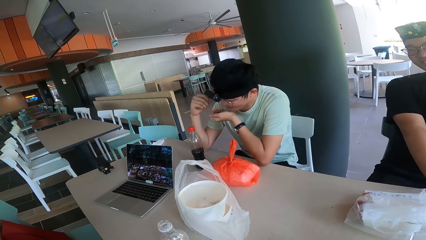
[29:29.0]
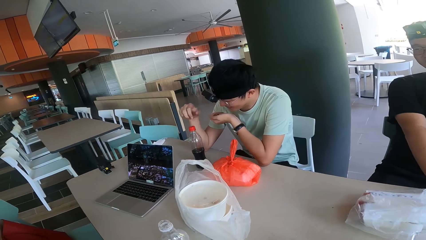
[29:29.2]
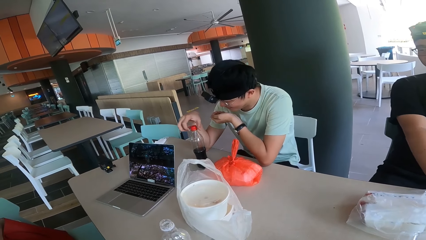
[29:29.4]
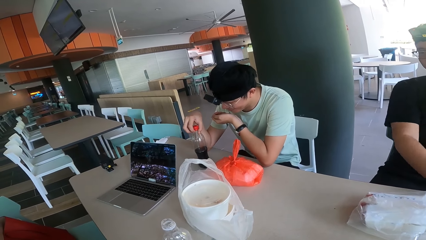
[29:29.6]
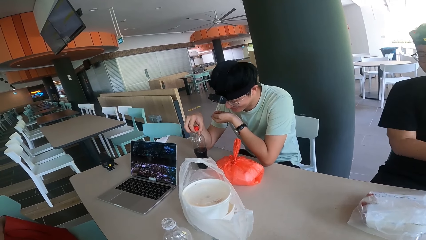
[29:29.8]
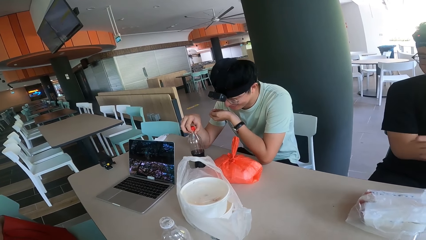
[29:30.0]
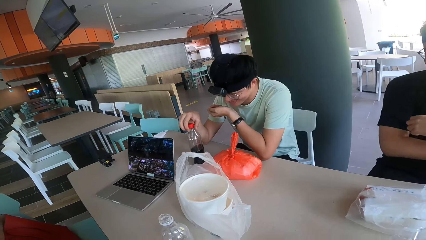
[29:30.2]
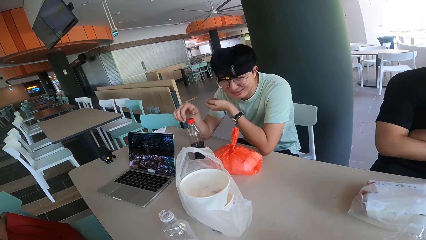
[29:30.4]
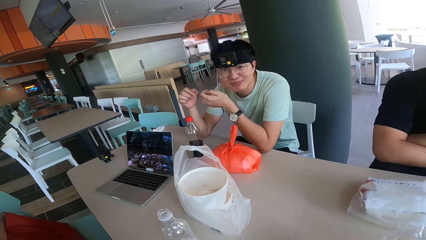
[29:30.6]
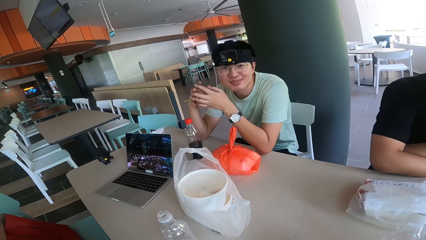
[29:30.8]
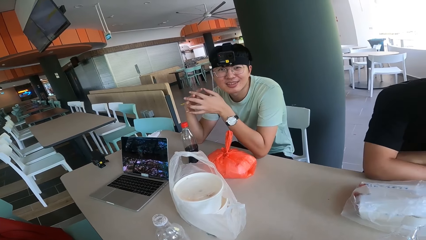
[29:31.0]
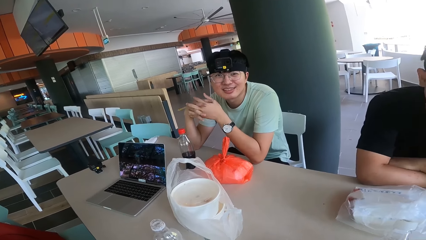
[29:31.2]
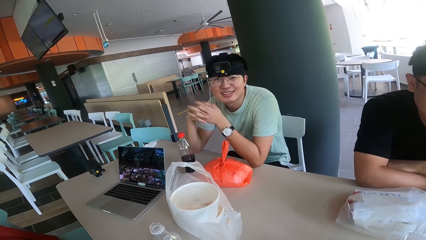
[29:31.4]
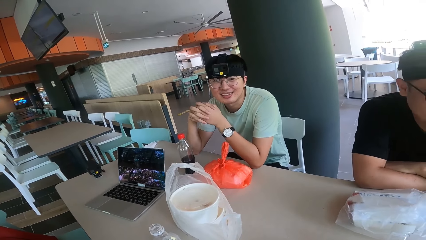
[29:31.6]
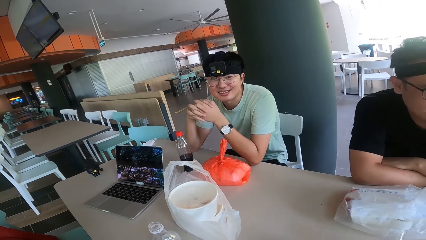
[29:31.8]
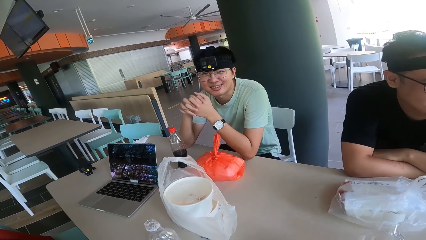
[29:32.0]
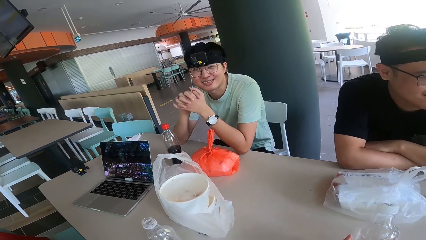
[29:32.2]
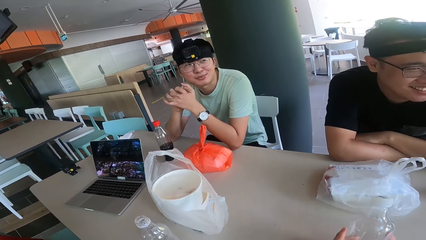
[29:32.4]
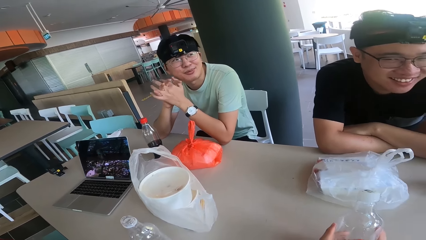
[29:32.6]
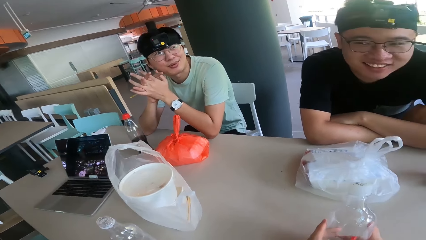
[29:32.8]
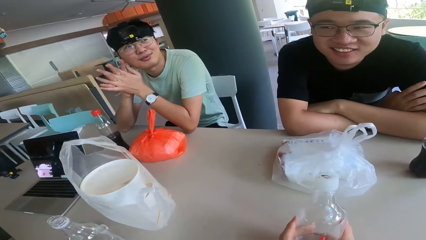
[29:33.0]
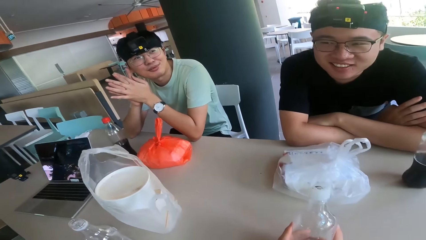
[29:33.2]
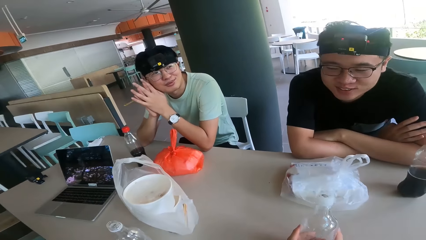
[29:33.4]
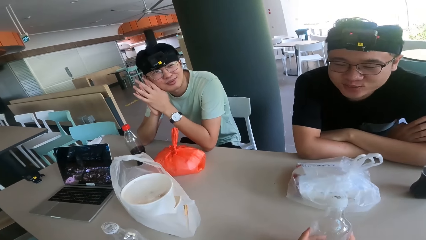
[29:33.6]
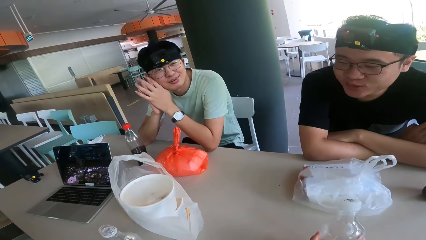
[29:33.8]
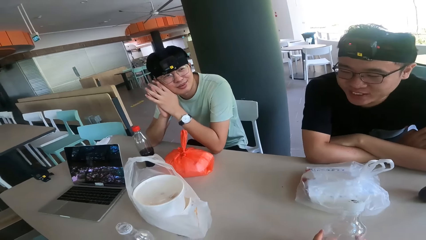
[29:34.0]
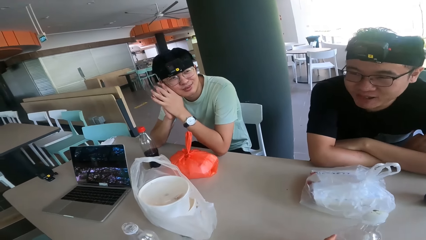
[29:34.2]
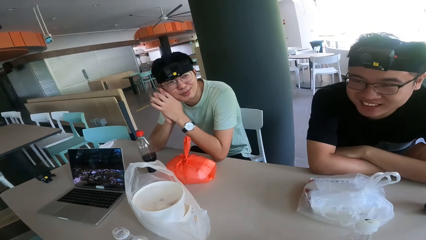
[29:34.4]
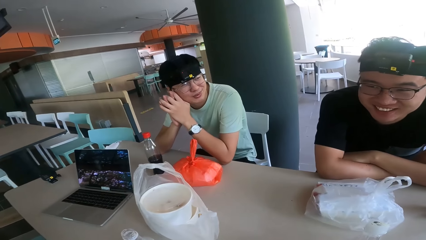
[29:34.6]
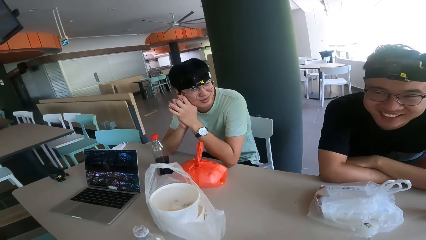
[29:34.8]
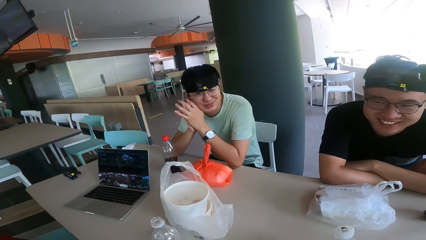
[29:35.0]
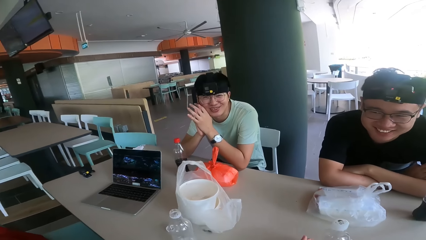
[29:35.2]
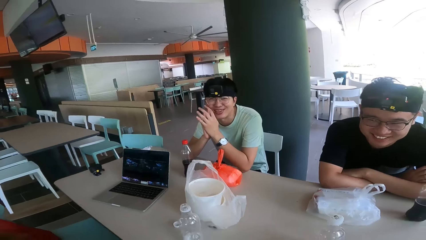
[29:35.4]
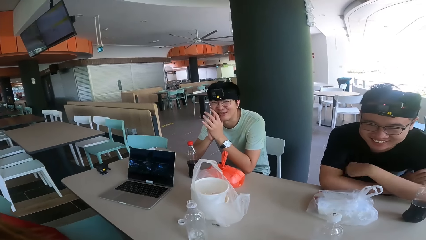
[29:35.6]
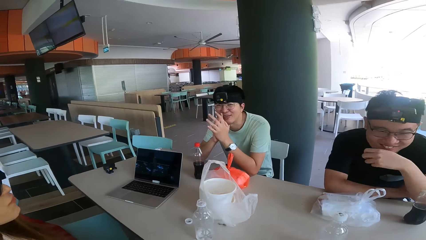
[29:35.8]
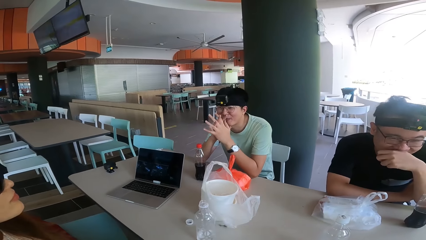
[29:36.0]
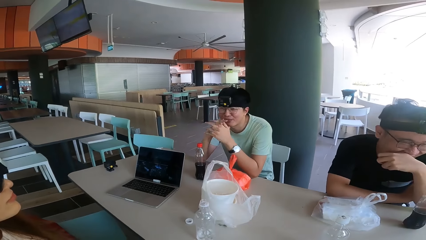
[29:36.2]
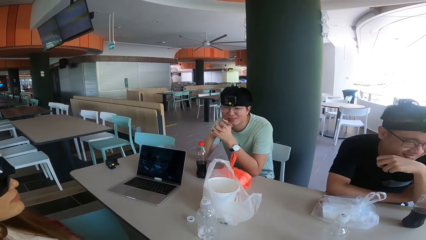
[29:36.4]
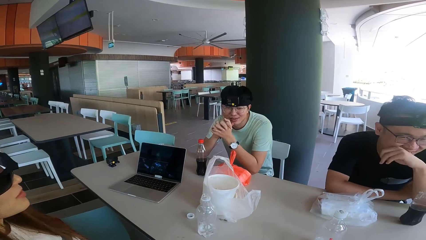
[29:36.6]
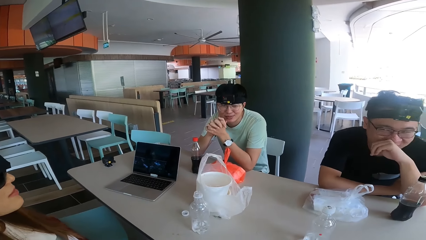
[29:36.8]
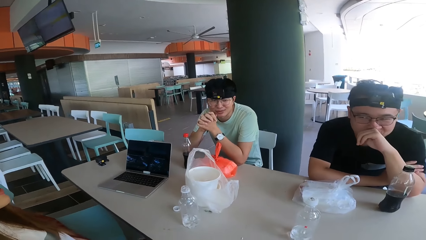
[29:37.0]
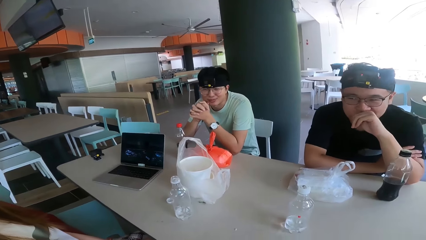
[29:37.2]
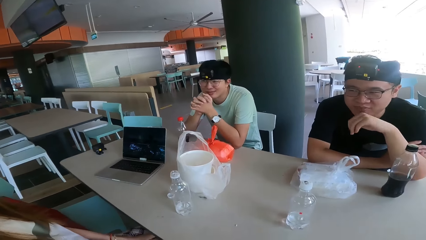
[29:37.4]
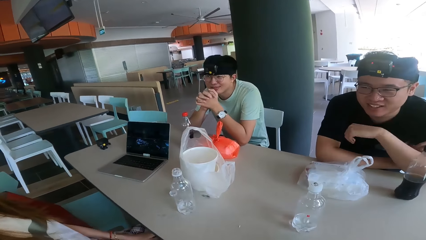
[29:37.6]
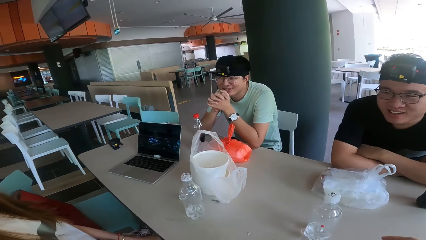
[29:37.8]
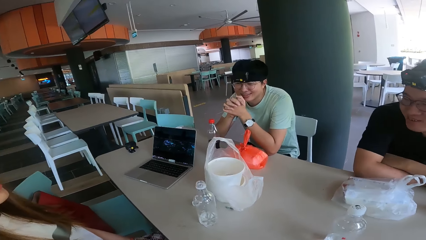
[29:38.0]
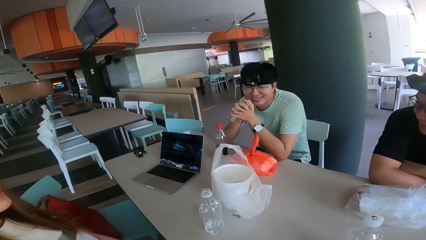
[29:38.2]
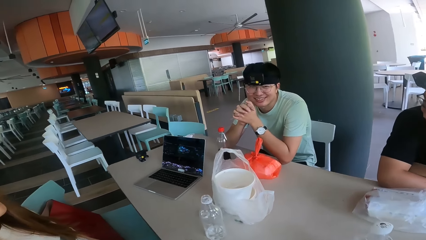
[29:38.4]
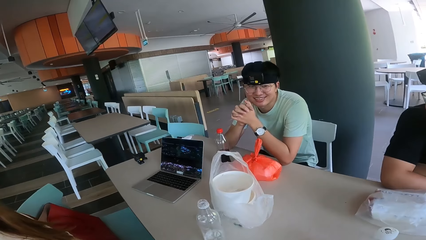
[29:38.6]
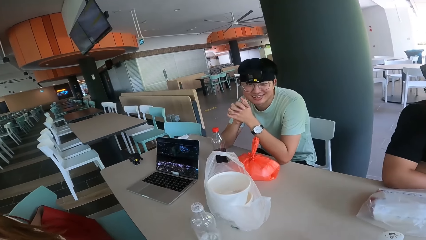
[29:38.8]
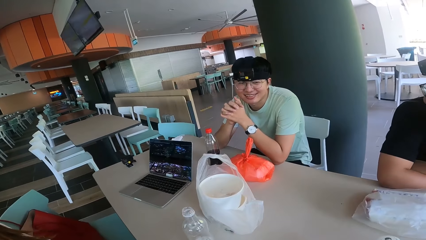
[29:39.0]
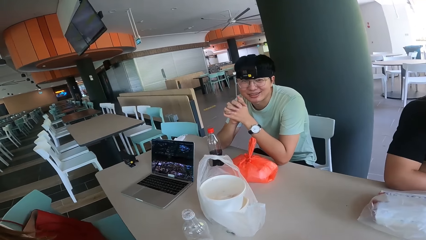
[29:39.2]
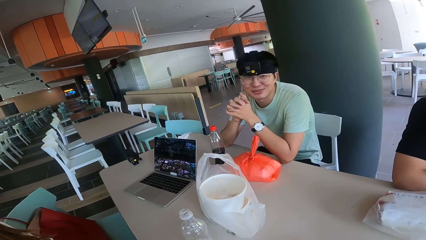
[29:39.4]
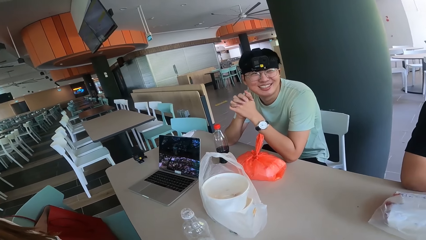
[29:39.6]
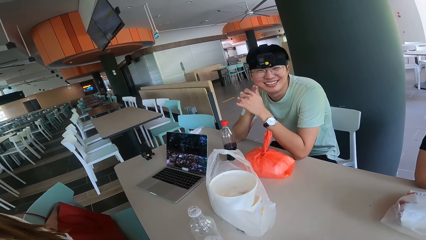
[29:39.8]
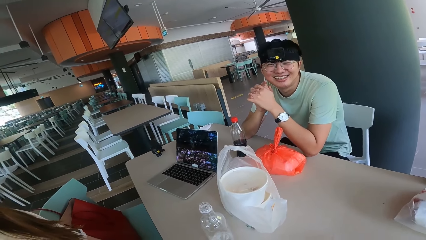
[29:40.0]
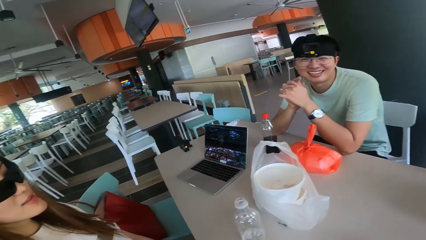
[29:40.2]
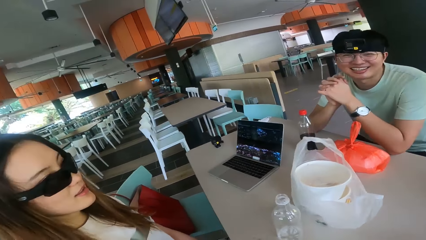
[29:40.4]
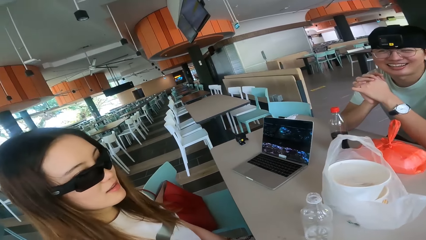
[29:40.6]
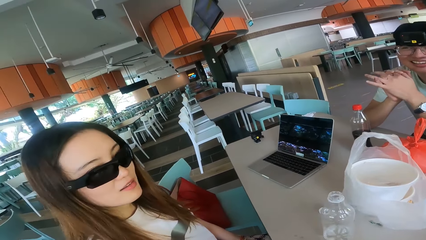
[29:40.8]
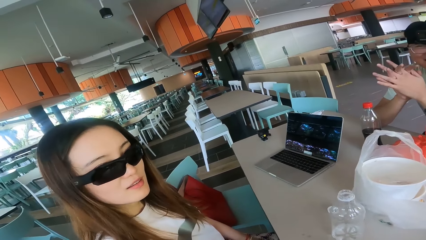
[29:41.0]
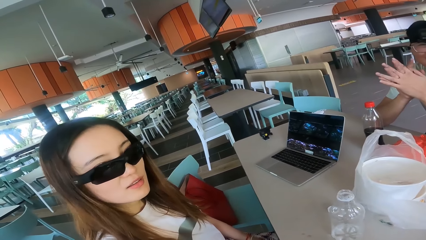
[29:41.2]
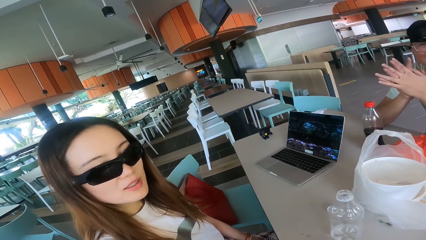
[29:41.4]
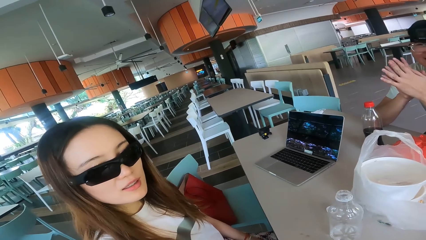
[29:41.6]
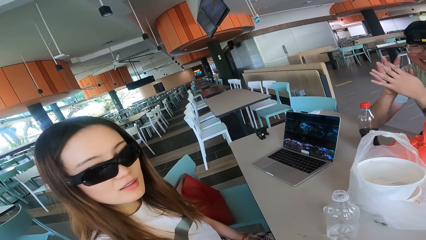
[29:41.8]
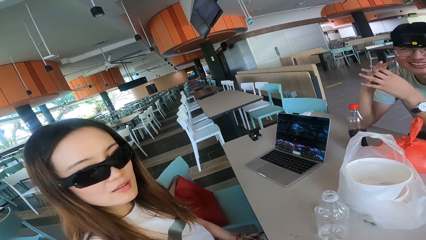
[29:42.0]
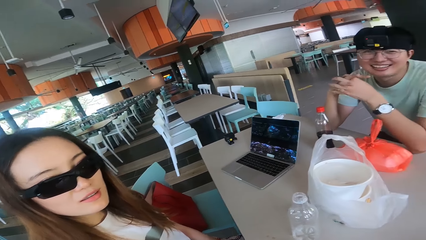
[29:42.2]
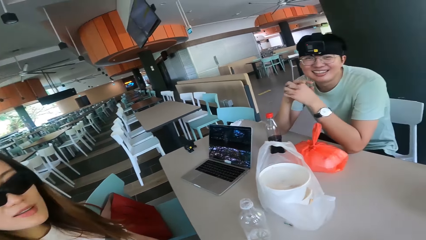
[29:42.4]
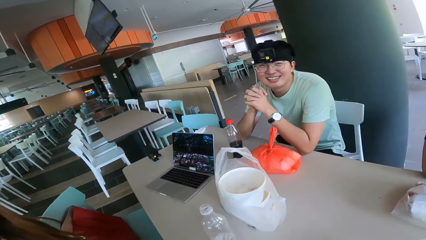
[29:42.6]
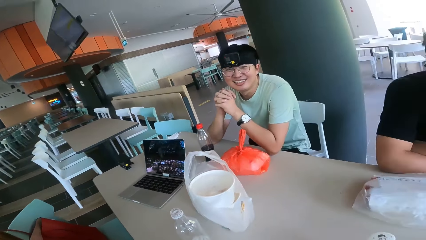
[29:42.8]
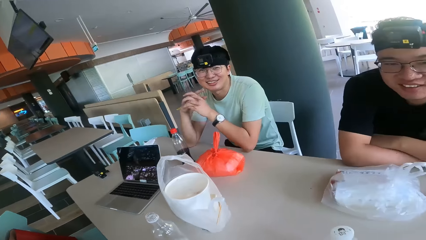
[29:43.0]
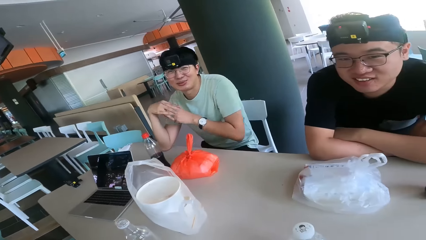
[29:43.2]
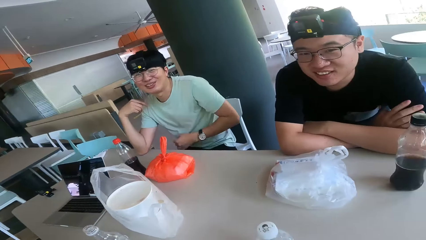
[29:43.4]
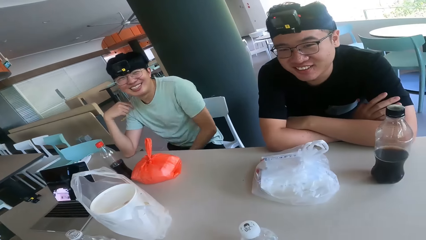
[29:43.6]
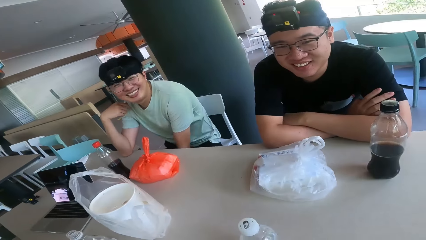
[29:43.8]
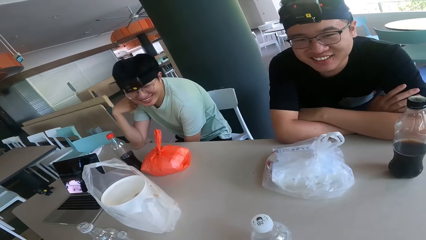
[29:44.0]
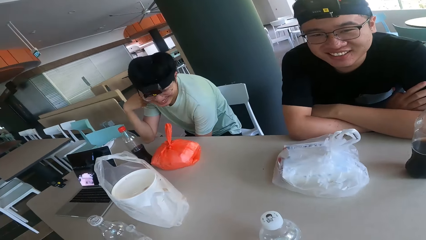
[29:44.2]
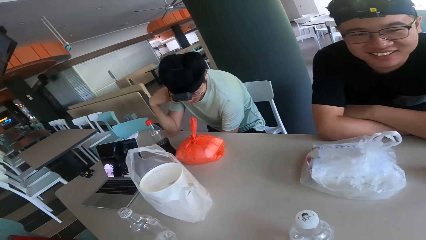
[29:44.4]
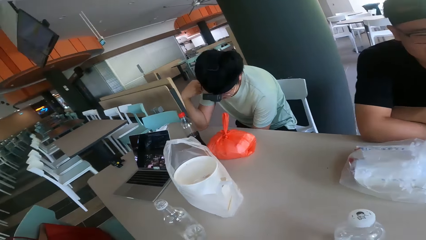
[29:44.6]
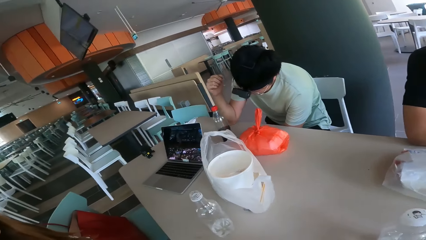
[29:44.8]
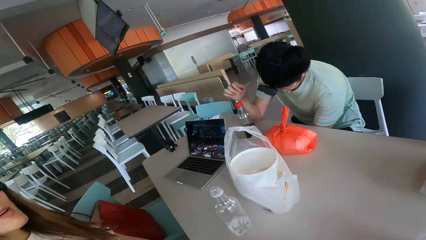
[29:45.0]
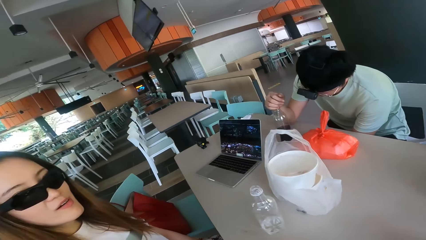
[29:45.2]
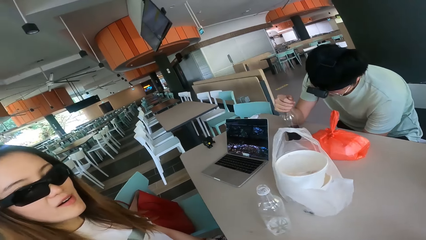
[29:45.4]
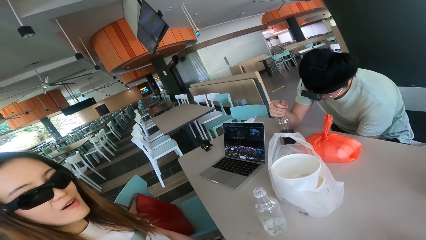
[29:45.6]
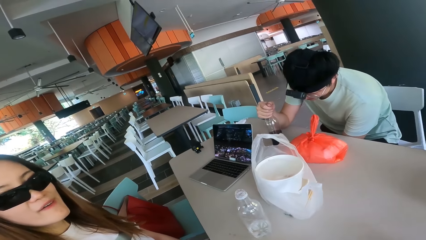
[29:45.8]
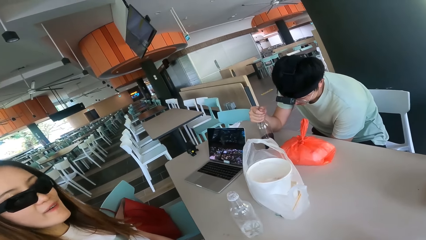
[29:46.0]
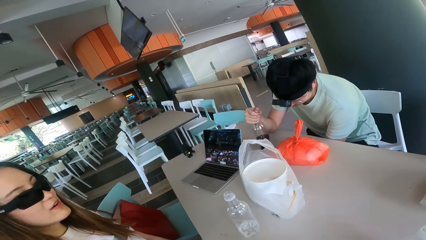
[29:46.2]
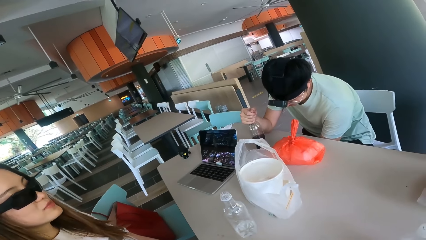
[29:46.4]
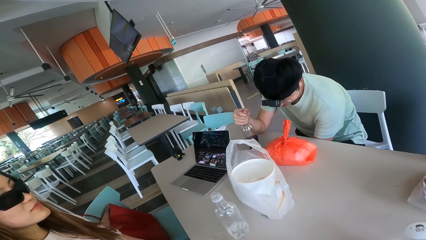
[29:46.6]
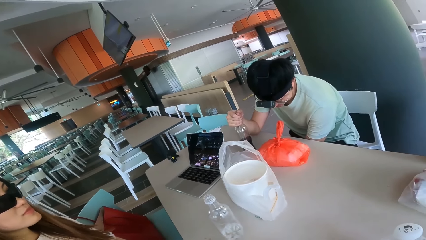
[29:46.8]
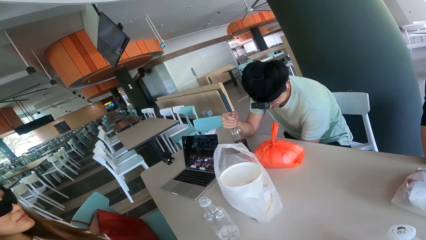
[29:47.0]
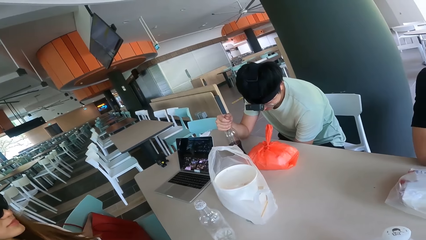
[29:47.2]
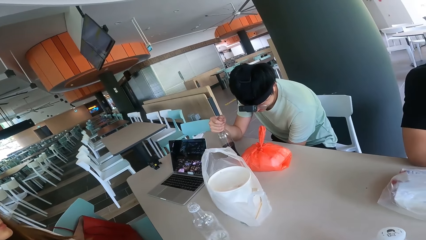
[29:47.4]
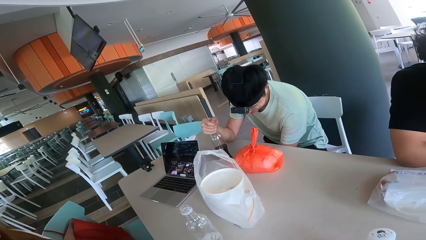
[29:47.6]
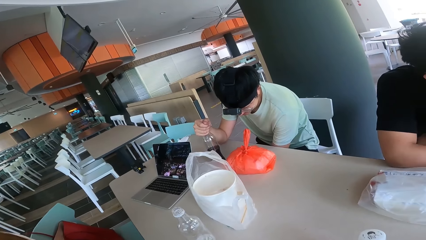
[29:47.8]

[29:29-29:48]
A man touches the bottle from the table. The man holds the drink. The man looks at a person. The man stares at the camera. The man and another man touch their mouth. The camera wearer looks at the first man. The first man talks to the camera wearer. A woman stares at the camera. The camera wearer looks at the woman. They stare around the room. The first man touches something under the table. The woman stares at the camera. The first man holds the drink.
